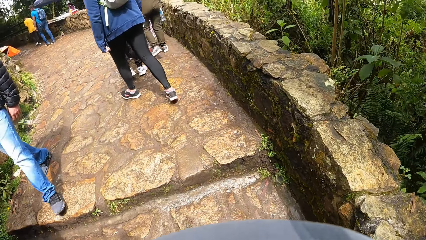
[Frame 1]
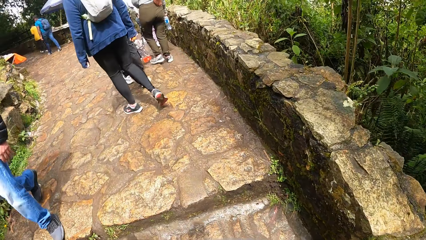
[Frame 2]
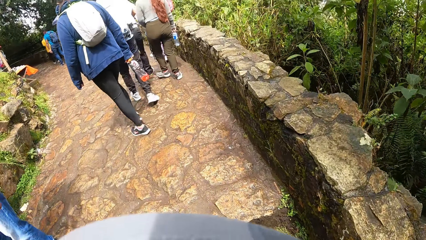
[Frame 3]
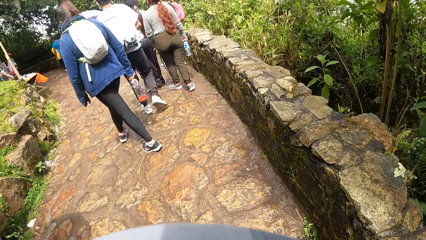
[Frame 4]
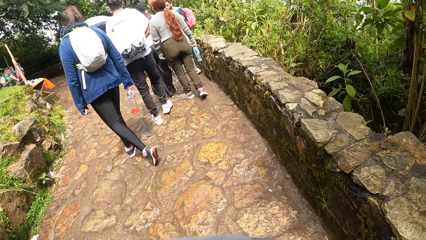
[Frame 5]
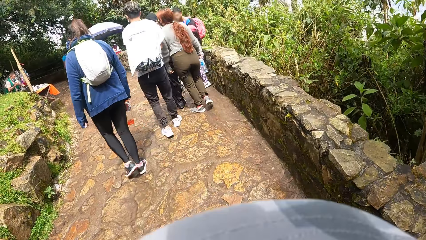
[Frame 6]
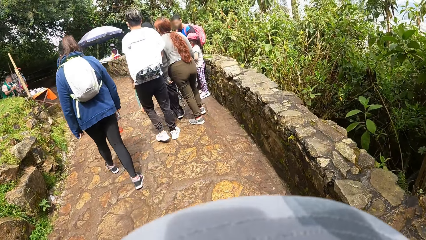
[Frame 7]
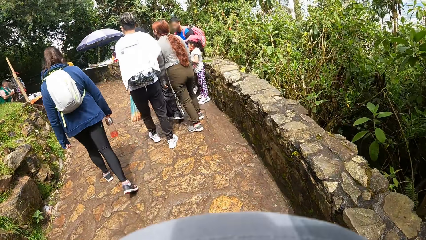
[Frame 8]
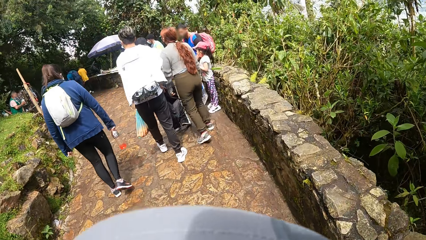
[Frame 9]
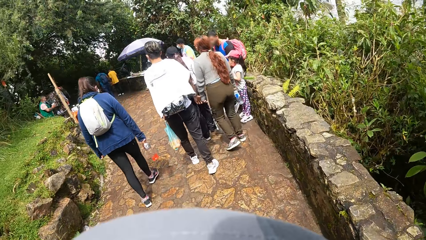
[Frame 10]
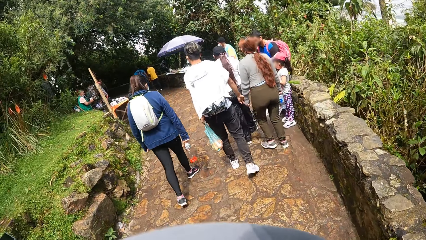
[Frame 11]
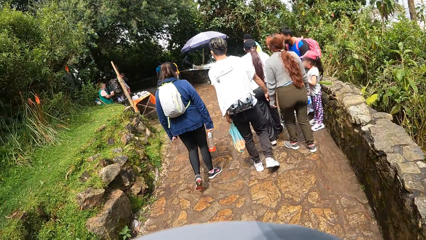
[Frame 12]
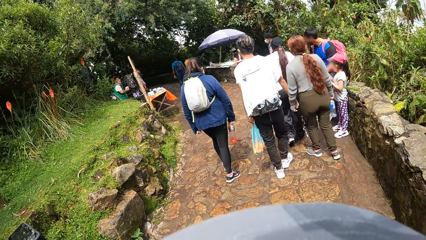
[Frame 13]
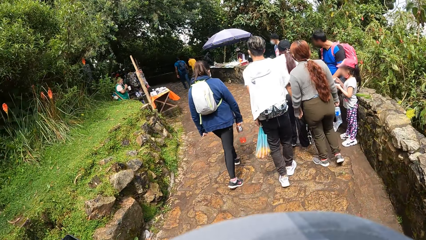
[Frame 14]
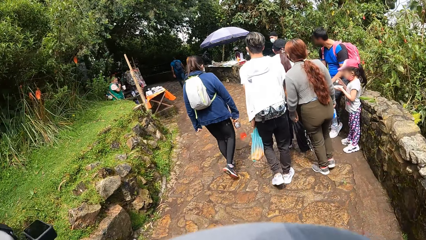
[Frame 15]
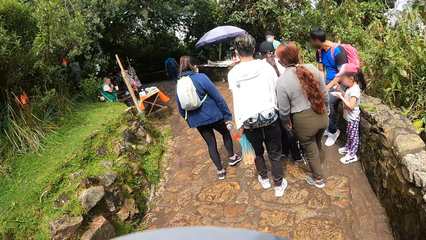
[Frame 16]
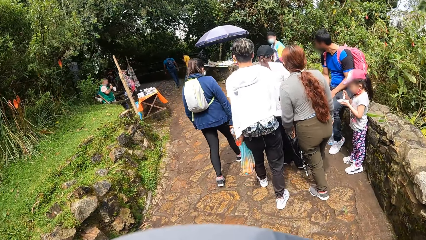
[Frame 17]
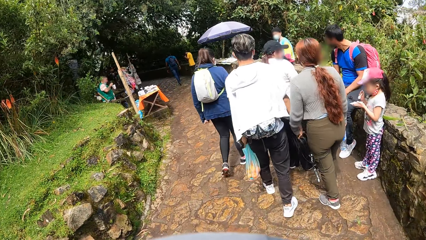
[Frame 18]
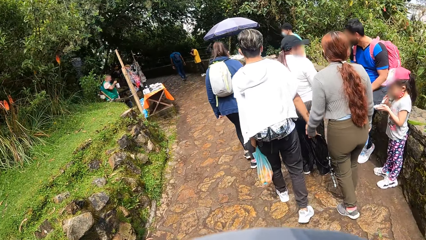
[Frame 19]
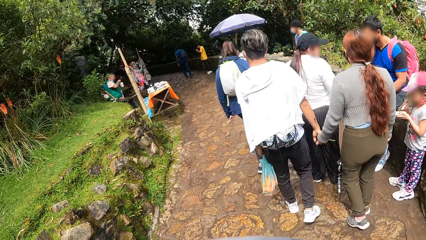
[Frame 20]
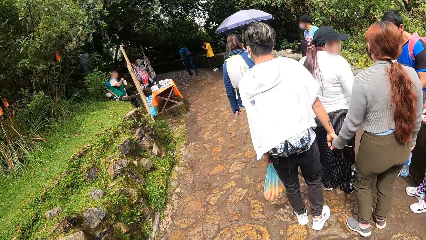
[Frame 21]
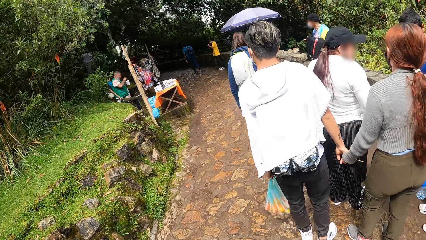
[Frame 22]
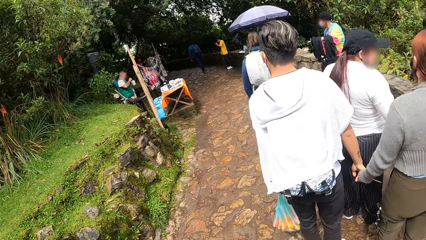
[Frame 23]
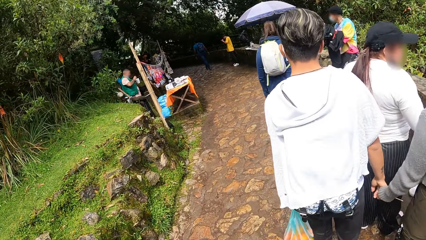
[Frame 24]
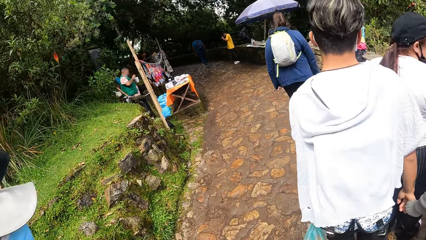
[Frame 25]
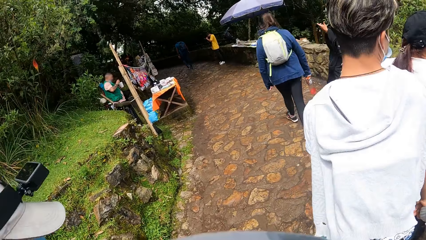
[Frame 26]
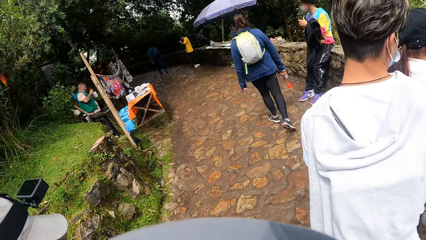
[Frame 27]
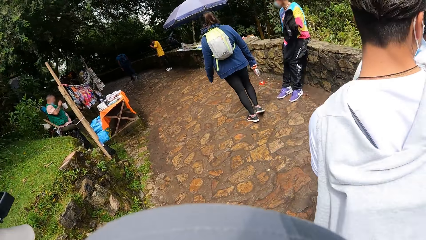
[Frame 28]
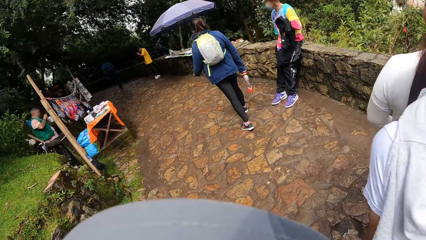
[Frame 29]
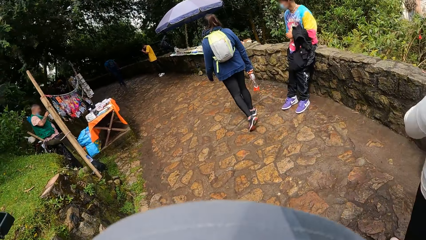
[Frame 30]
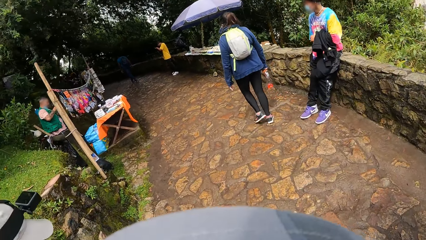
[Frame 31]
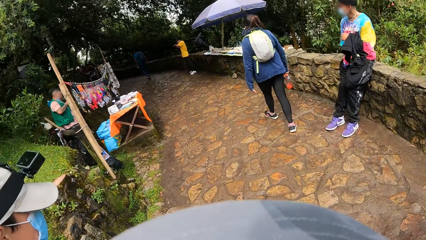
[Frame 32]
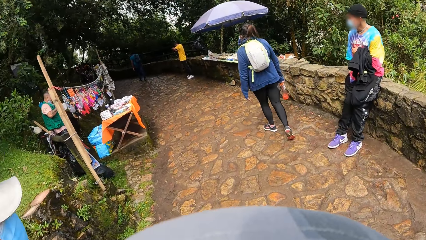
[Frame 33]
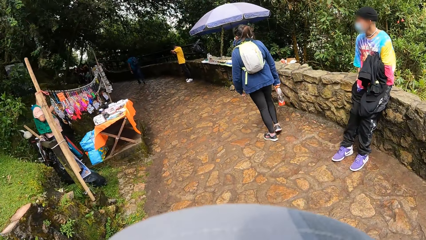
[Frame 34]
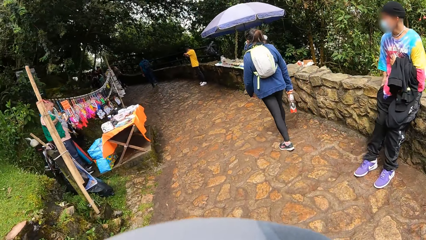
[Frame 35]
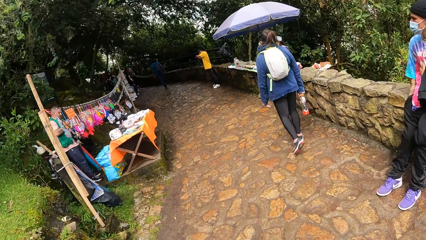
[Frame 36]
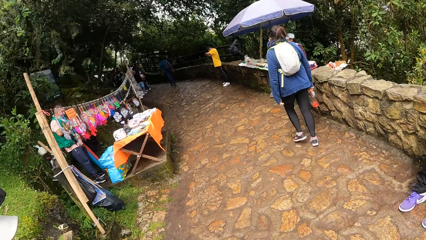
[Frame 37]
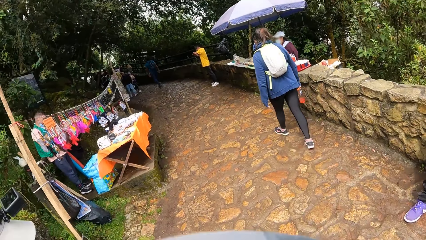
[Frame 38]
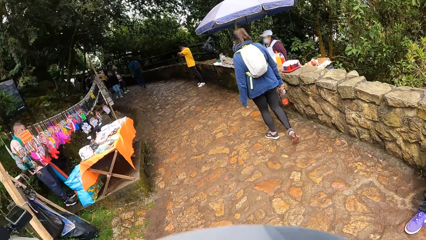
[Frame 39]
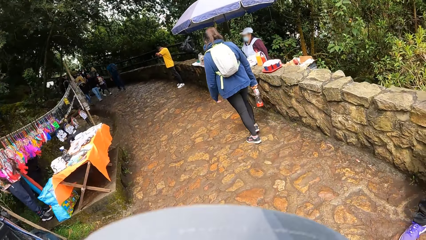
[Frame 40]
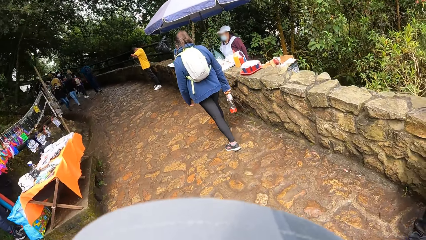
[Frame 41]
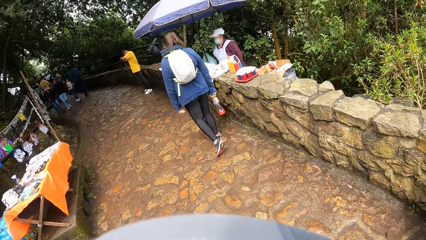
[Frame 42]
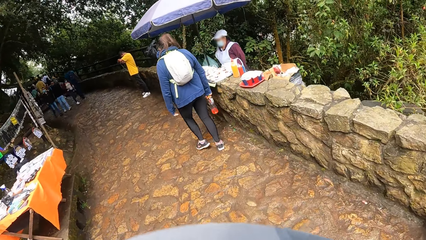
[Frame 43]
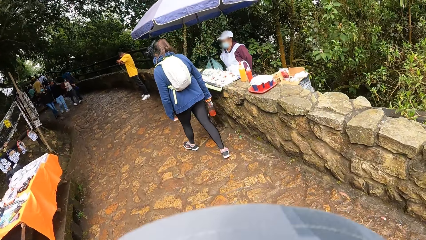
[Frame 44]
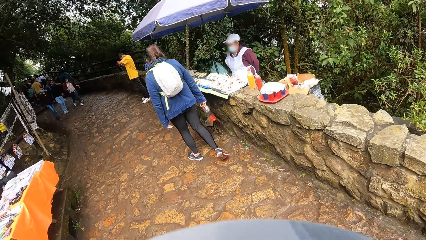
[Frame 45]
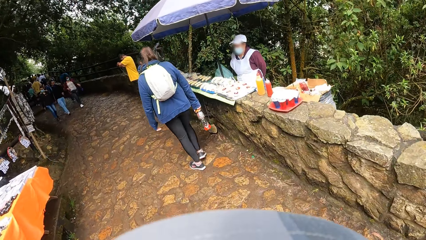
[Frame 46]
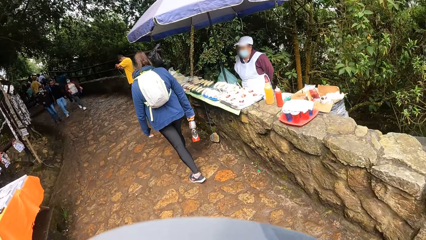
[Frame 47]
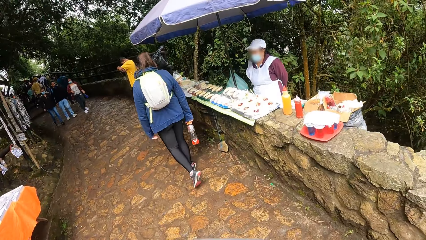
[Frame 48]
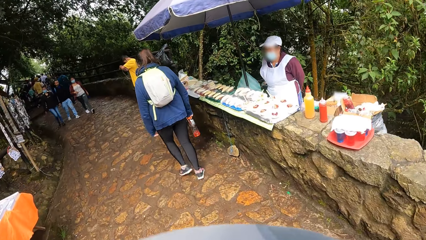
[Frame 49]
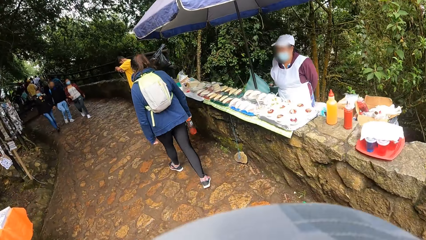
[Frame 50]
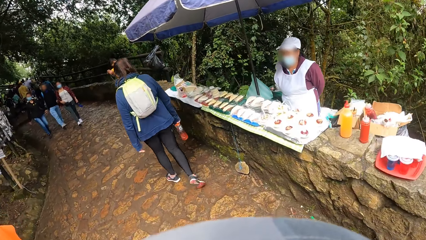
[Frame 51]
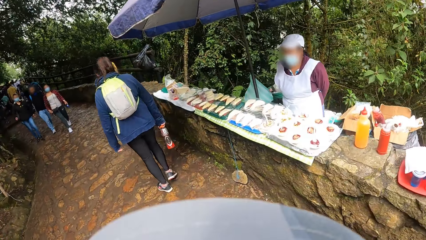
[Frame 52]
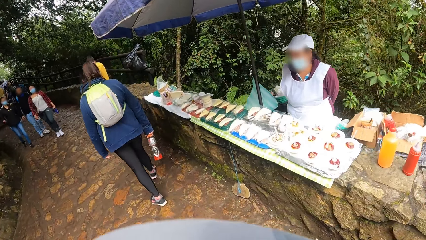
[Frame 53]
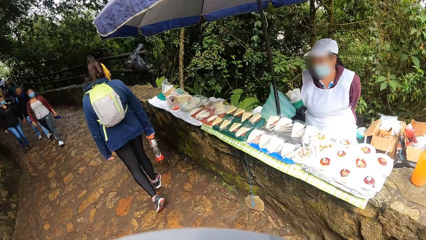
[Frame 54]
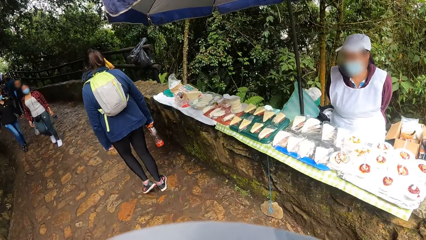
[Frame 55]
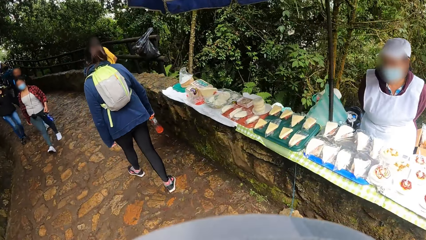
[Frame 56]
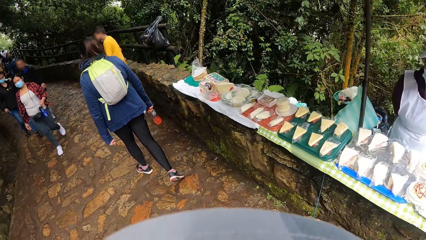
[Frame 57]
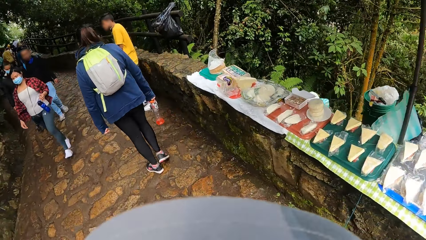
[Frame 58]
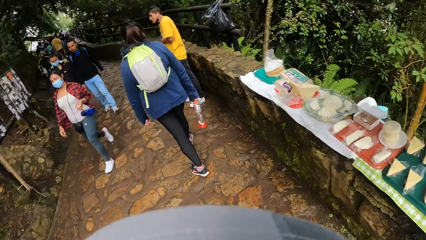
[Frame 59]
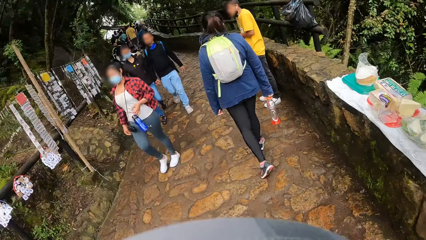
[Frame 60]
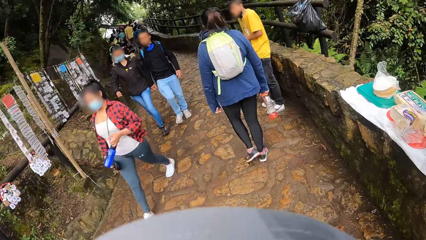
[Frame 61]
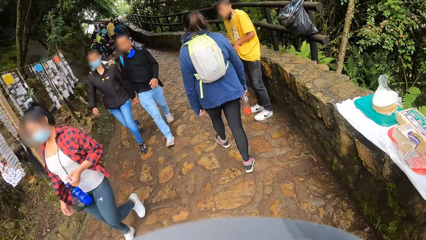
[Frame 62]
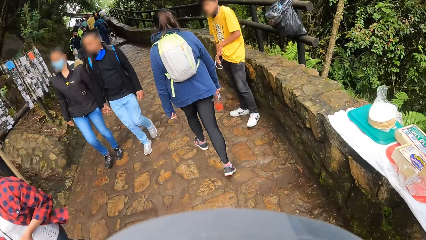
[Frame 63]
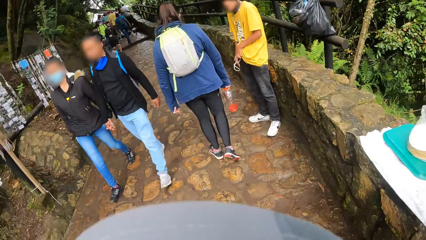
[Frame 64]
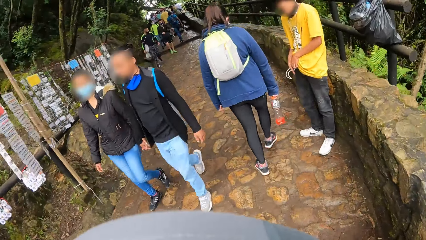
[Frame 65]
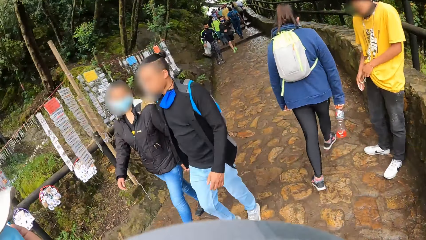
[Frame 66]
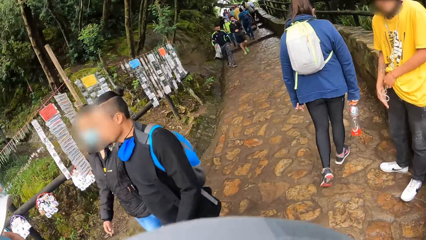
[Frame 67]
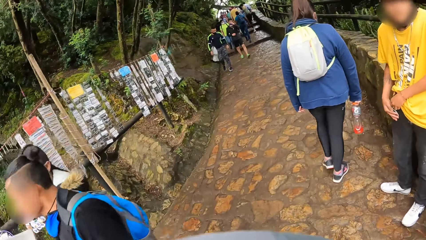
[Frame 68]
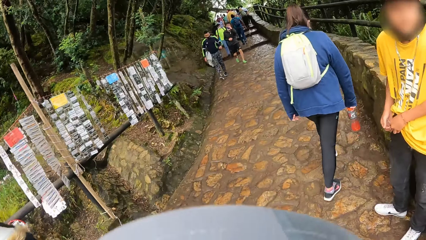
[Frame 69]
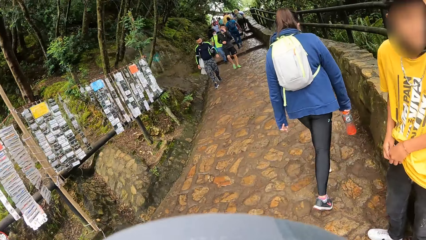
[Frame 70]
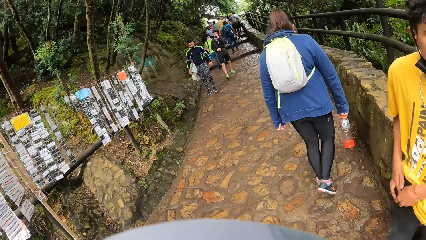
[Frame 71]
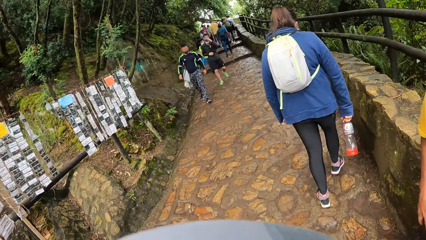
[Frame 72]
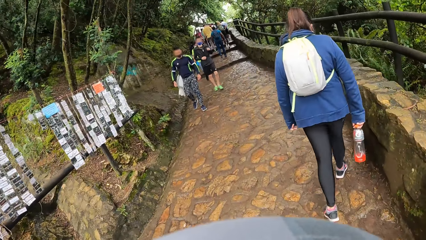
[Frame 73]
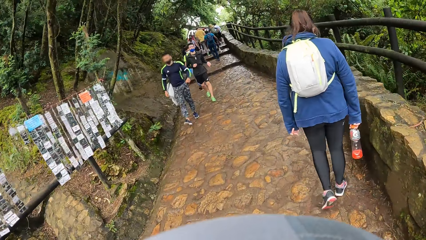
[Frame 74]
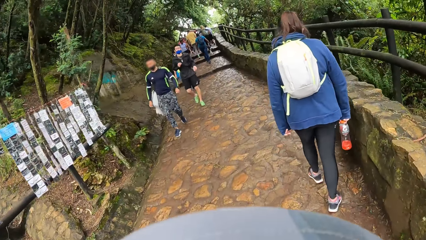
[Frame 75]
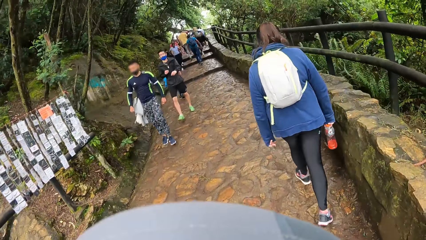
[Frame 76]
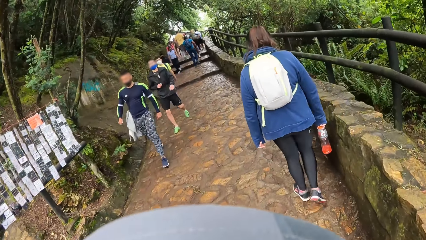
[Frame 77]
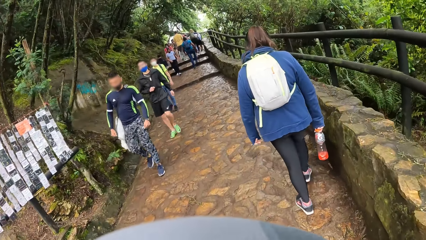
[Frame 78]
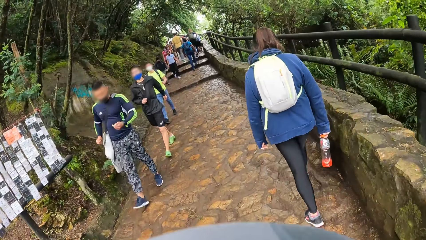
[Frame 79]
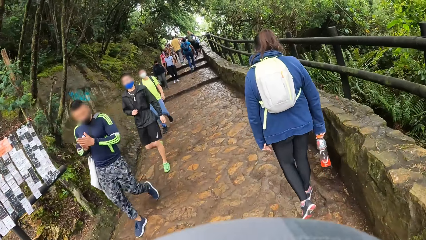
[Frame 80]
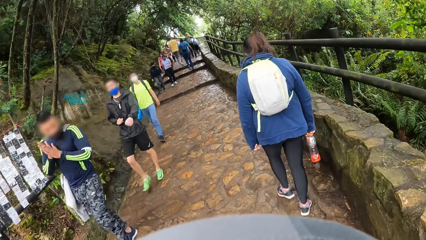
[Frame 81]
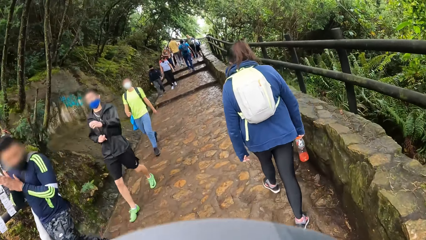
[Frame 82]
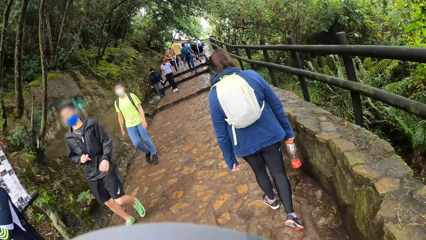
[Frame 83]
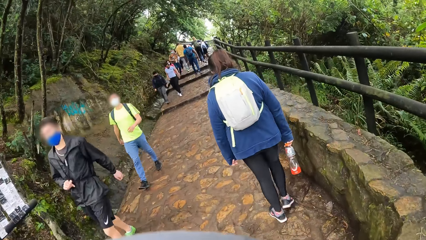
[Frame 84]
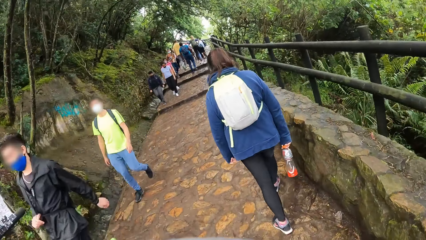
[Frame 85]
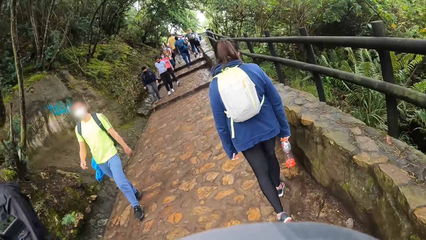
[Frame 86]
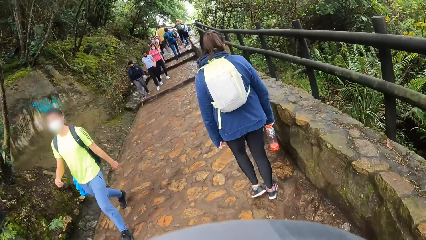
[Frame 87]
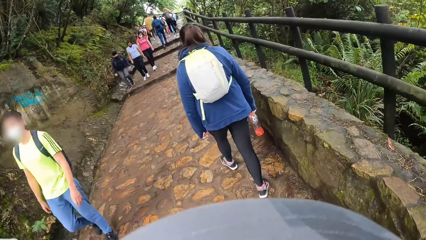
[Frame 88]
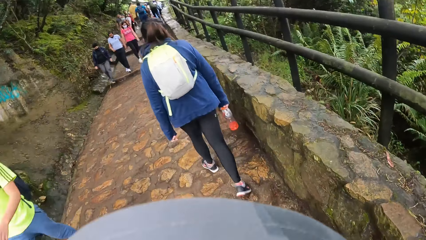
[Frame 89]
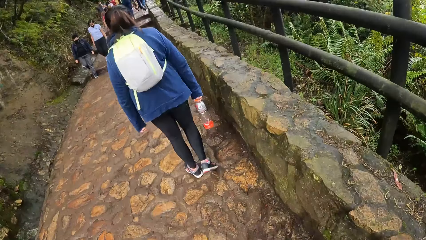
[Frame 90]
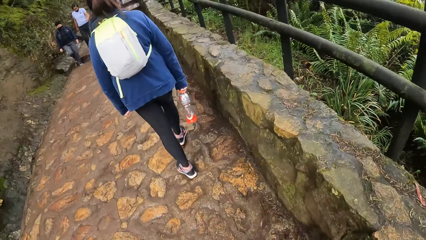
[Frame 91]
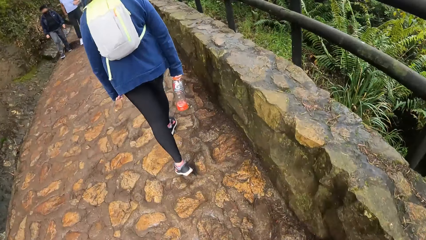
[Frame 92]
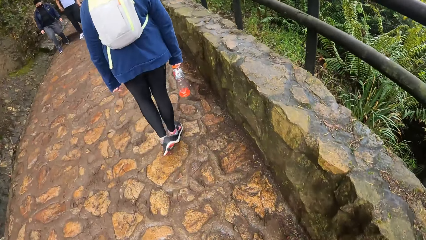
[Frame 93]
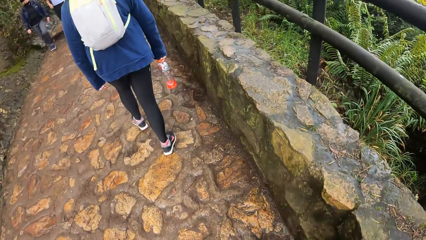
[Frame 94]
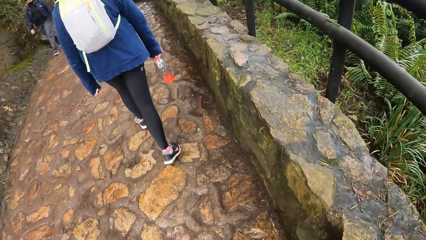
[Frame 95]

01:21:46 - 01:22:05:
The camera wearer walks past a group of people on the walkway. They walk and look around.
